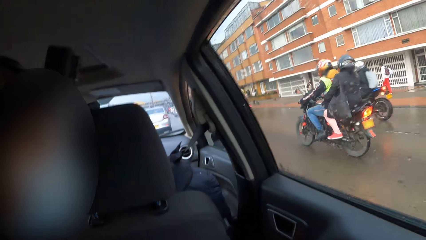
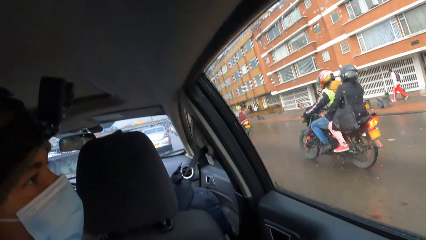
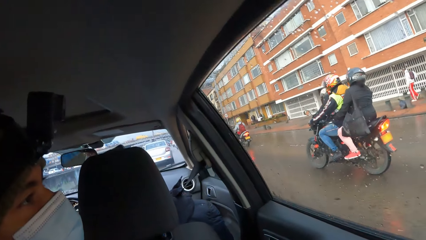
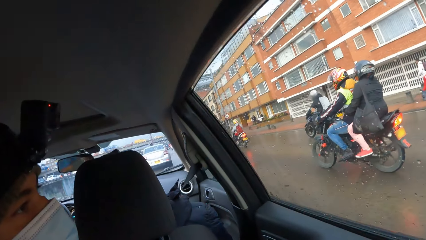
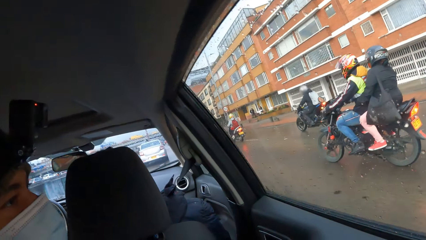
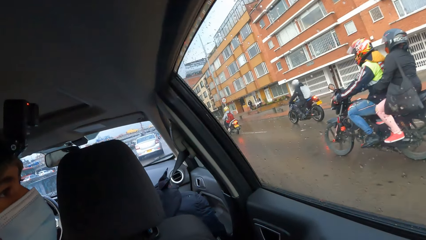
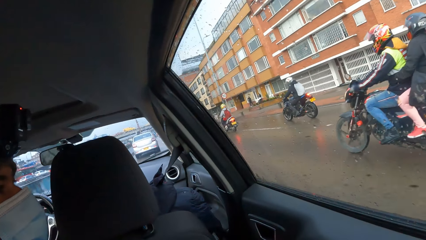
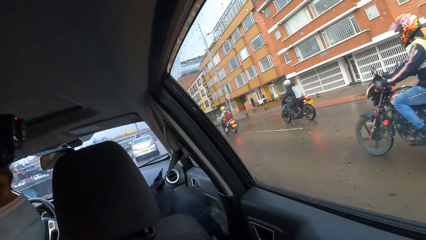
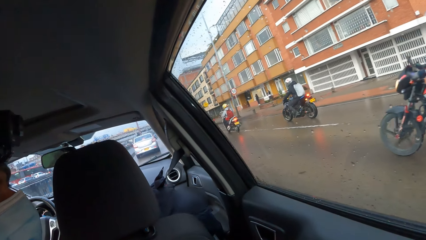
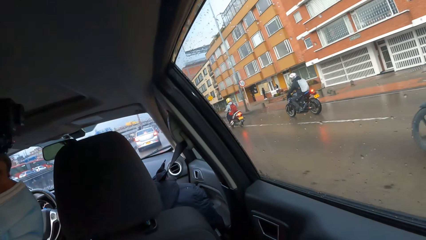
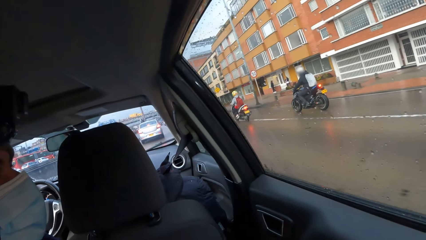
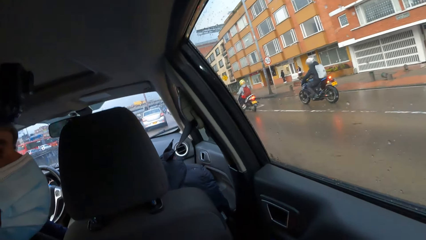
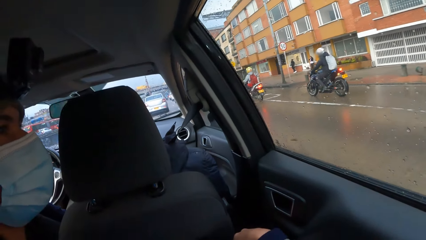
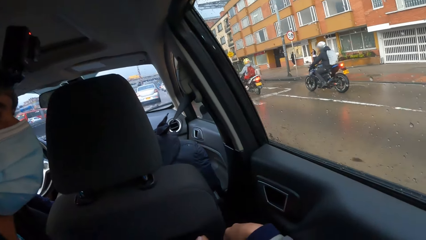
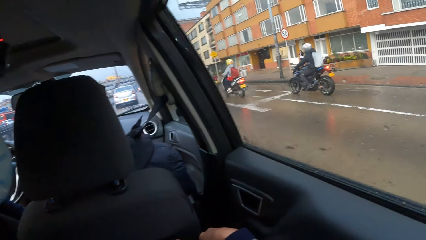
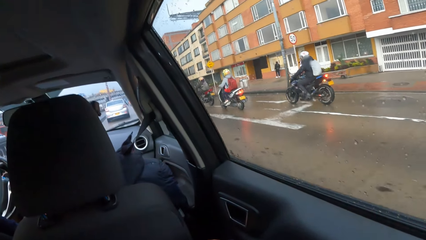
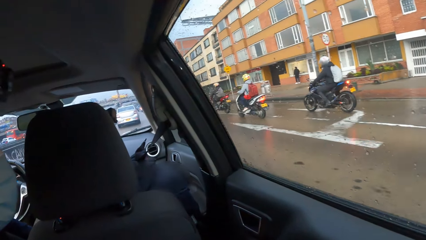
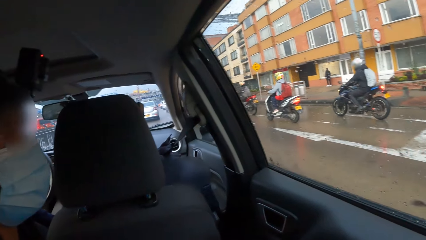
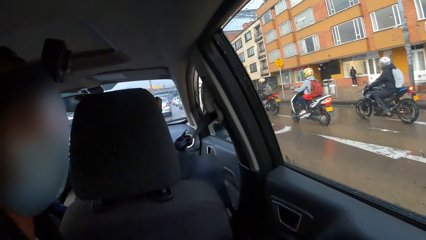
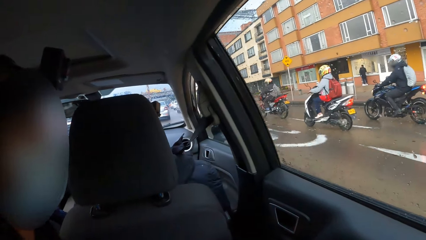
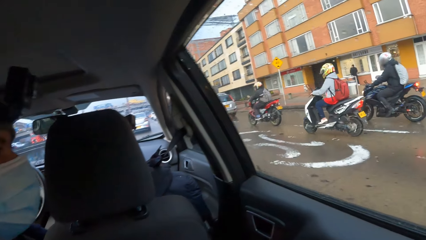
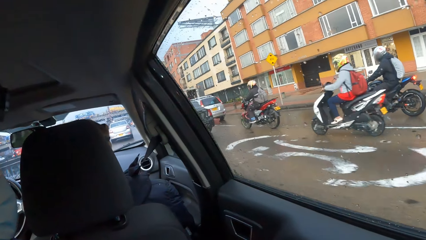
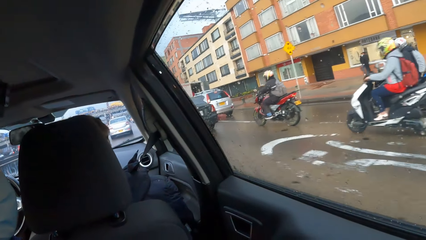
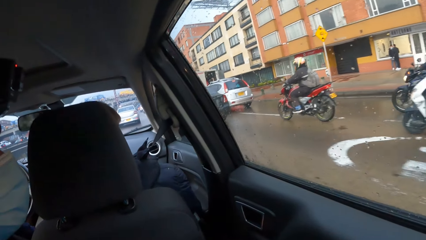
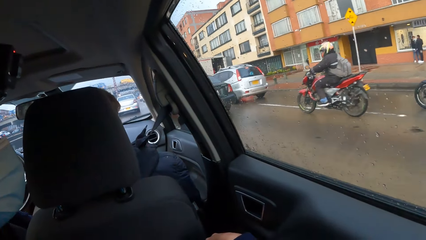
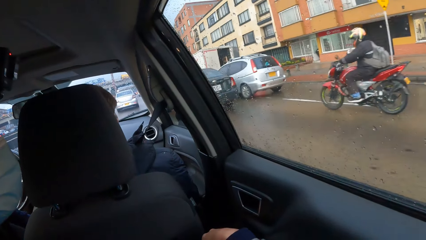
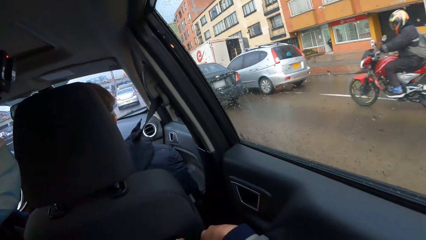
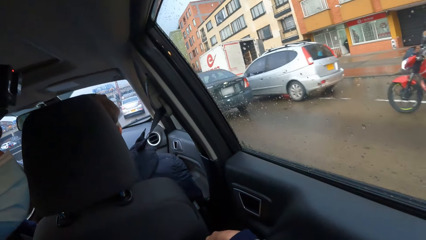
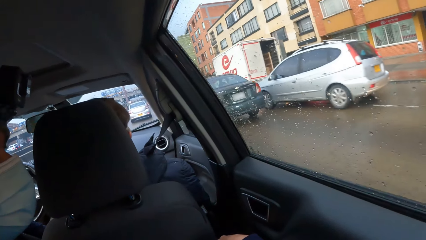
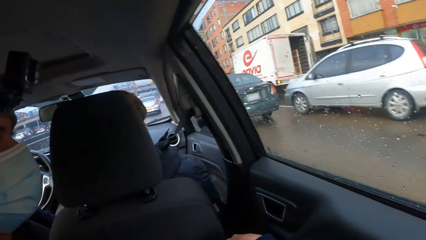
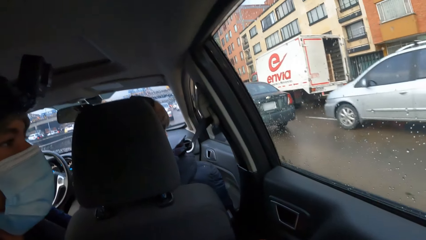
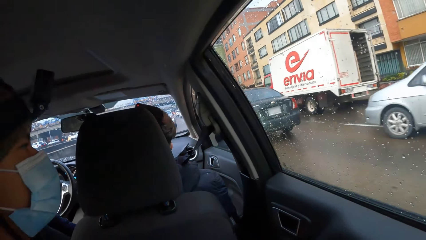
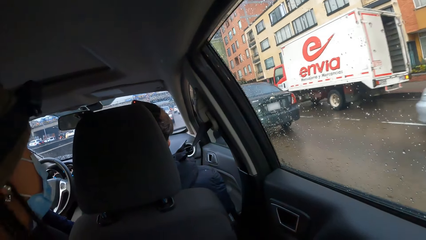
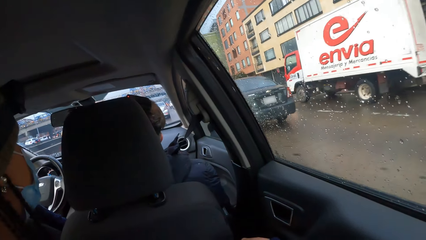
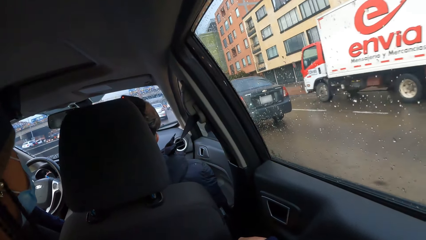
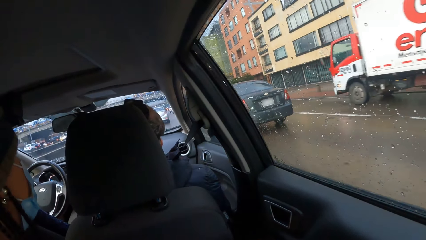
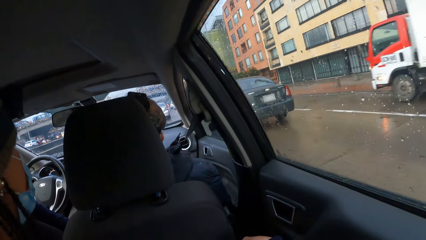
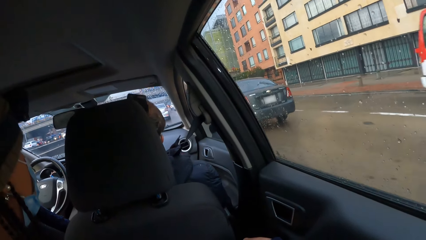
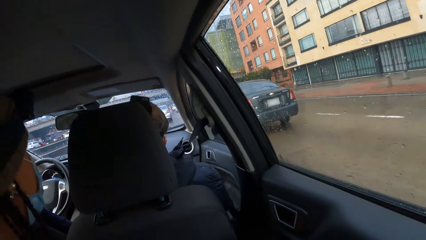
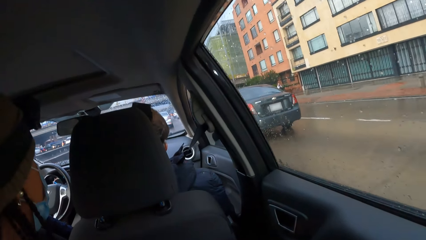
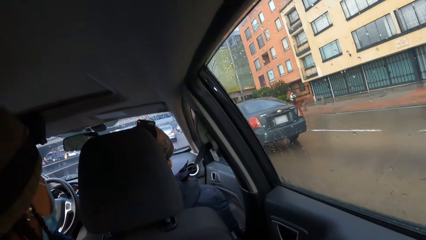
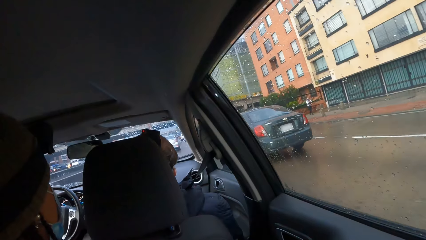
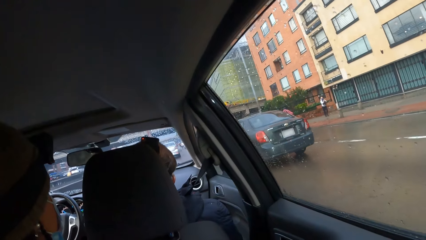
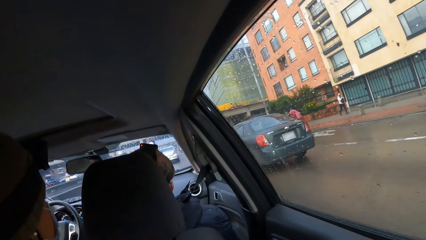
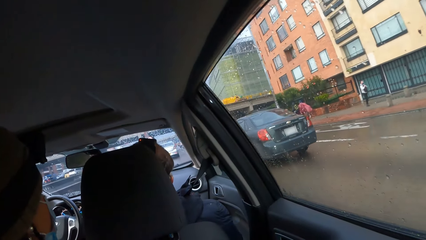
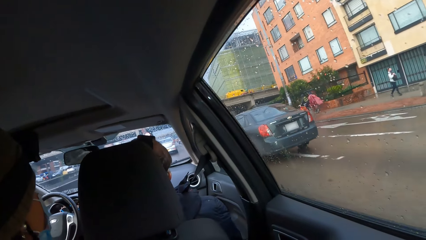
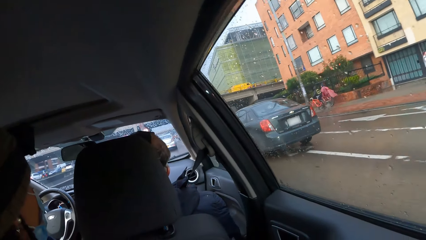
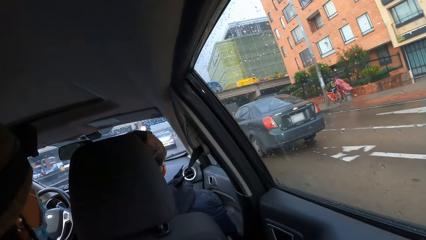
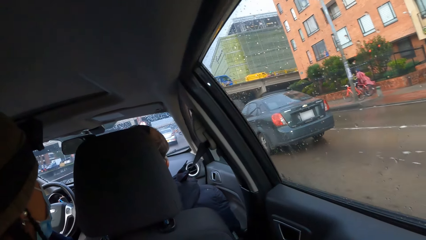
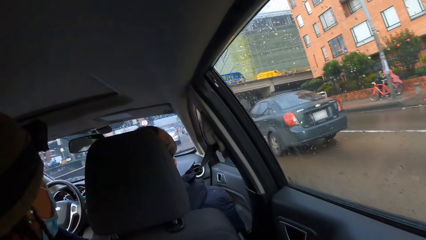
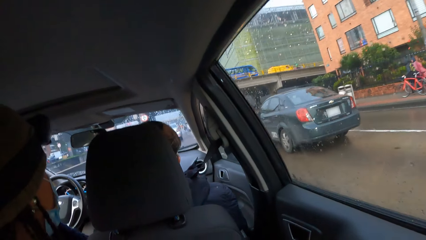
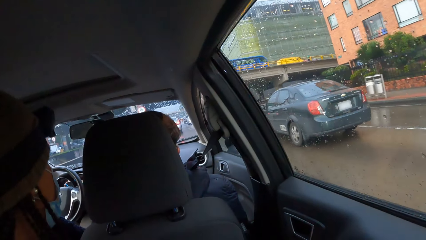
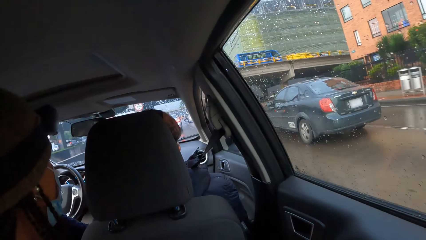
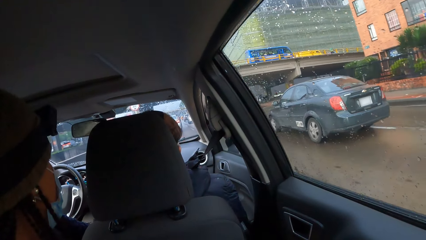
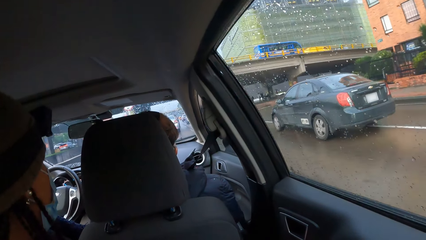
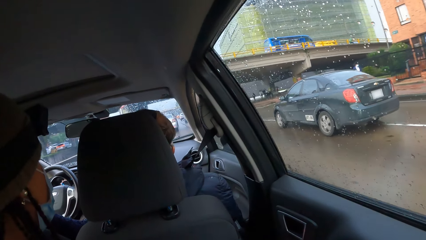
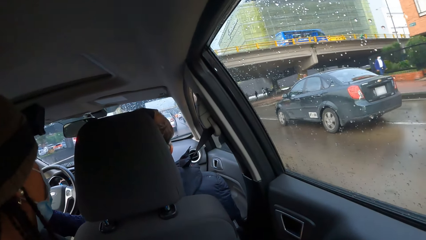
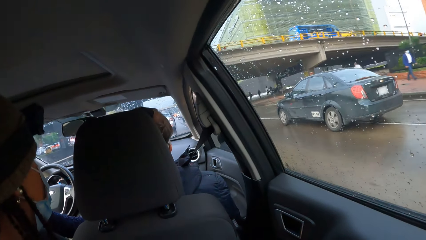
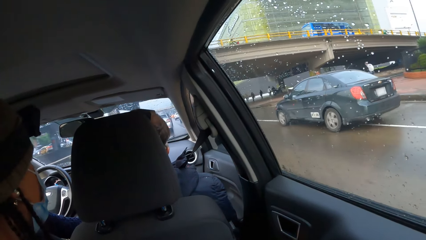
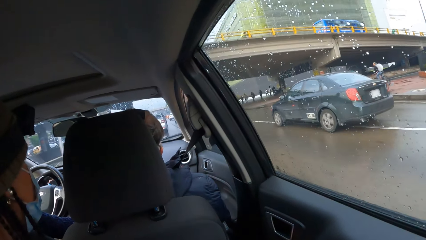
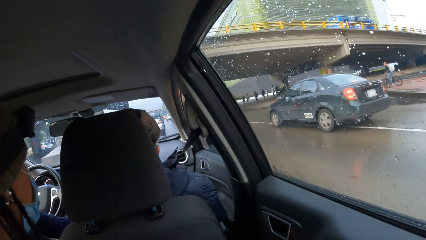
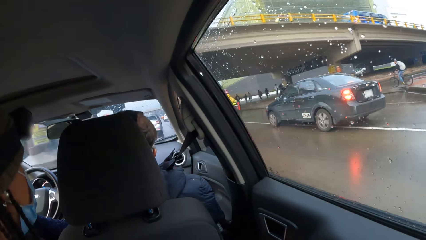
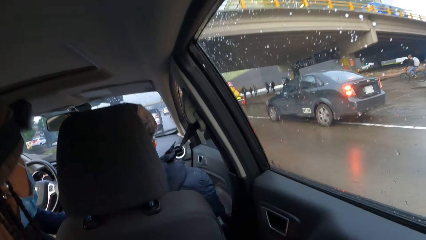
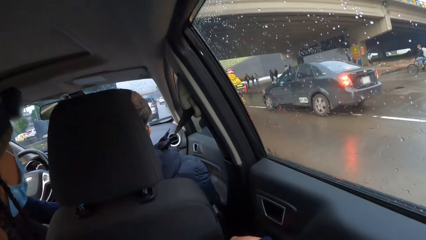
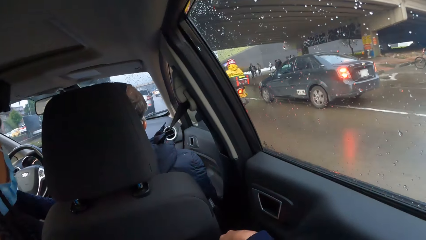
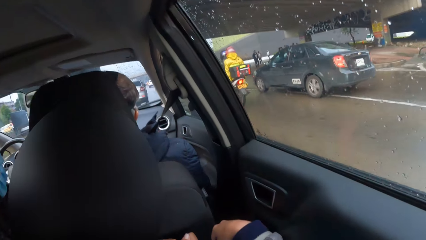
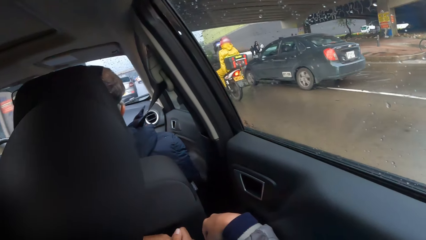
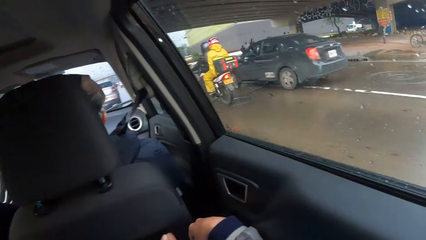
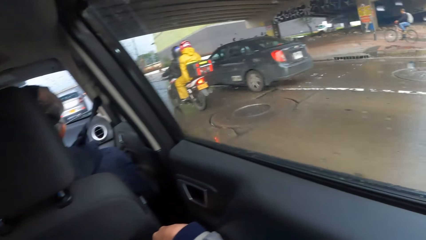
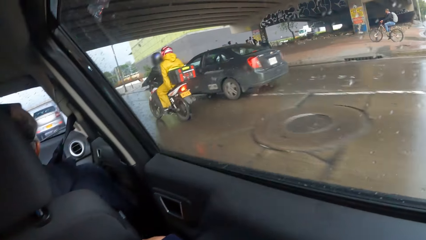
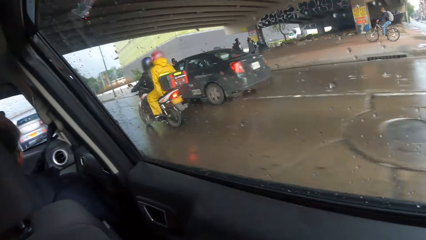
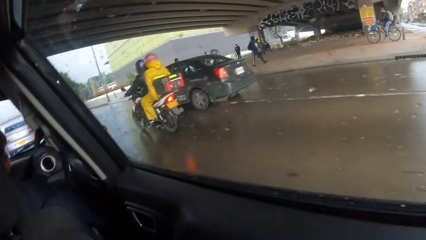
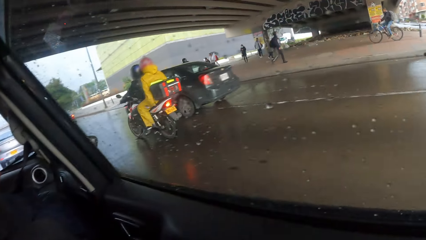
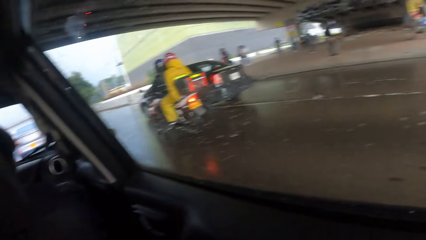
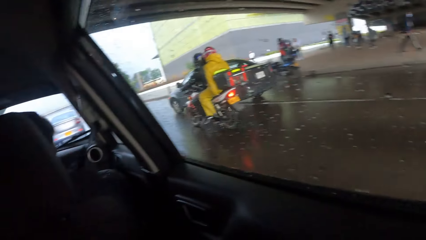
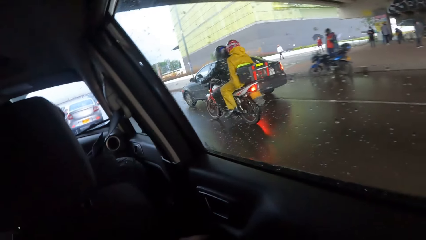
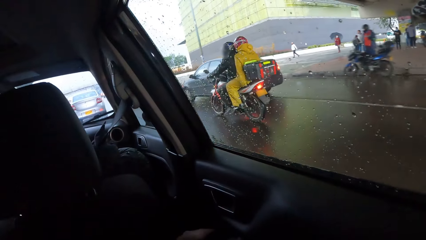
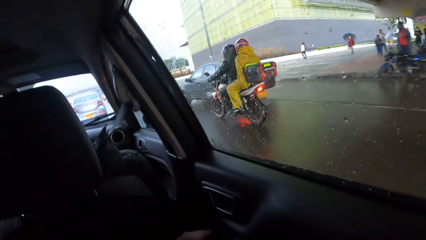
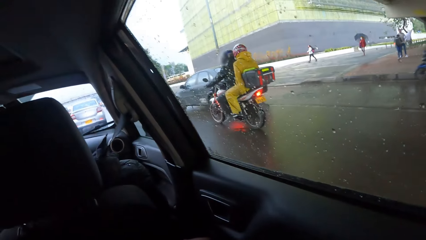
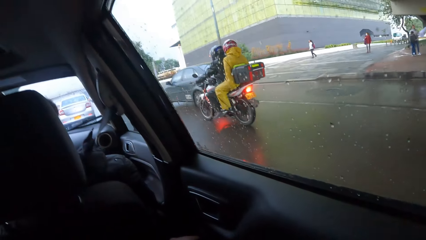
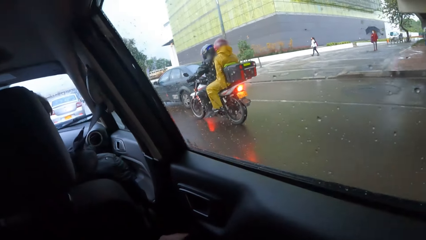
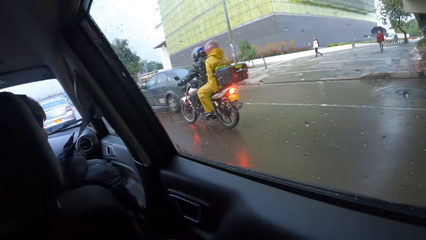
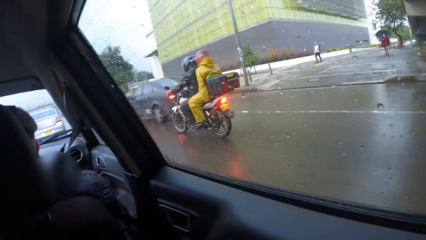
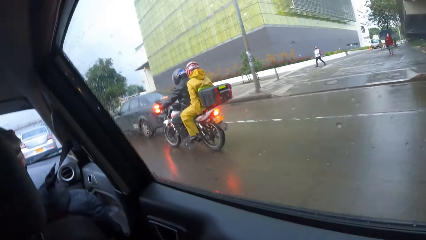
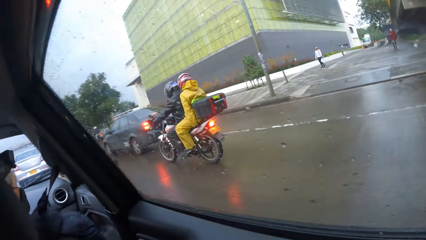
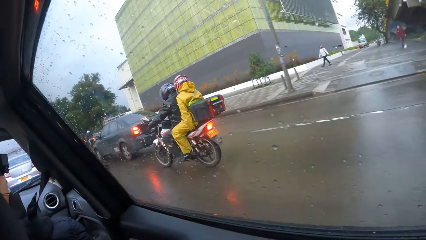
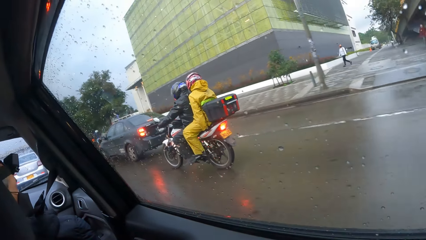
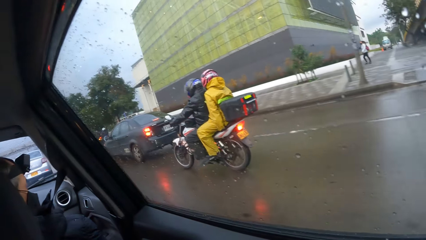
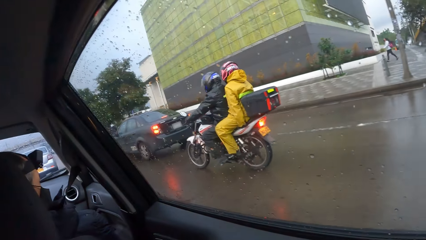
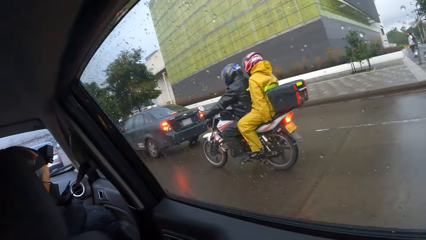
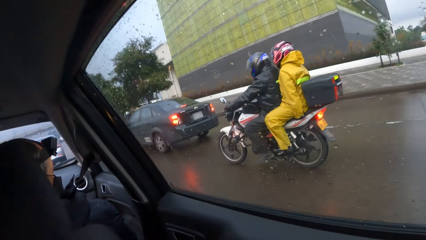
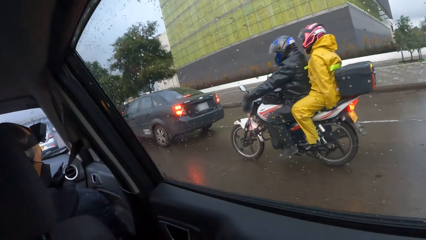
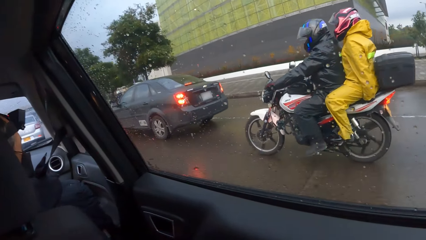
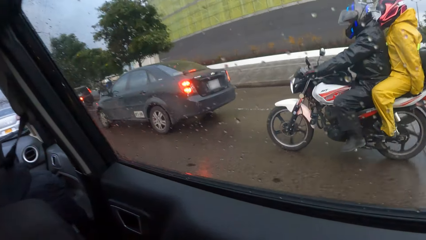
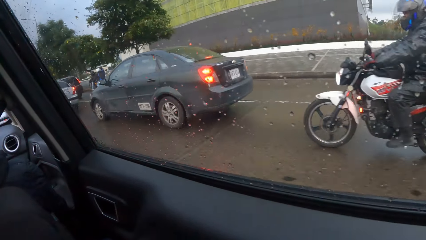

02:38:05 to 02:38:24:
The camera wearer looks outside the car.
